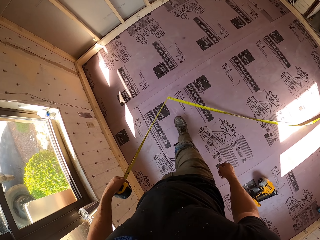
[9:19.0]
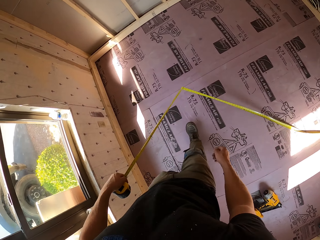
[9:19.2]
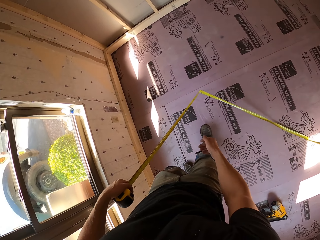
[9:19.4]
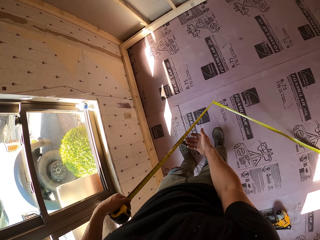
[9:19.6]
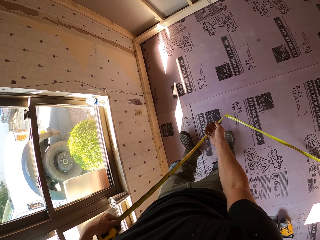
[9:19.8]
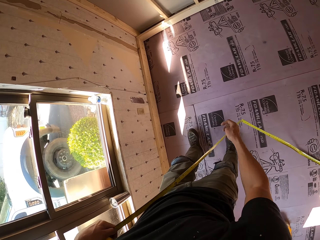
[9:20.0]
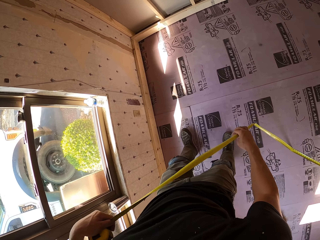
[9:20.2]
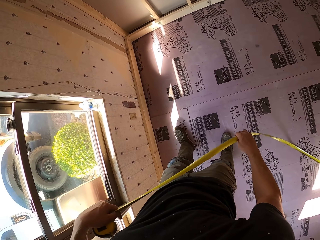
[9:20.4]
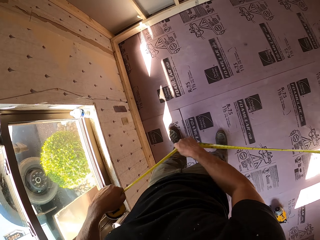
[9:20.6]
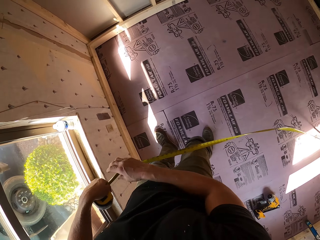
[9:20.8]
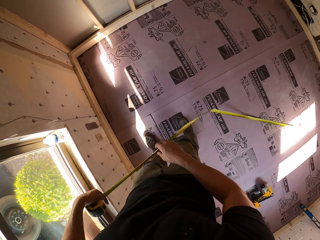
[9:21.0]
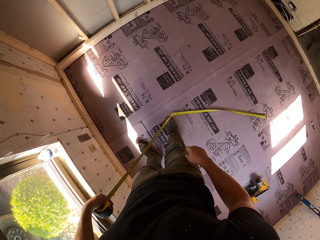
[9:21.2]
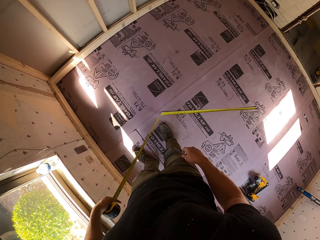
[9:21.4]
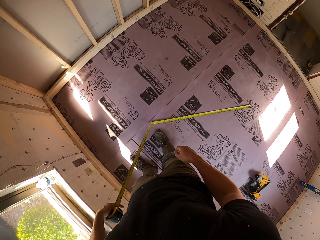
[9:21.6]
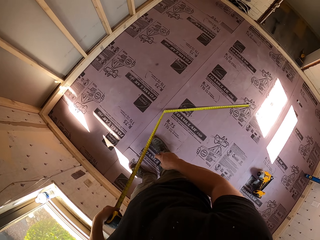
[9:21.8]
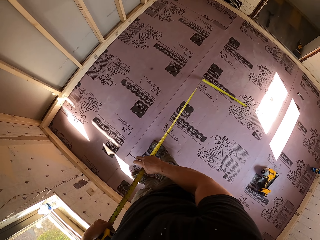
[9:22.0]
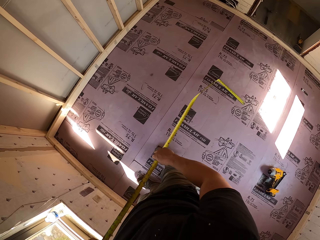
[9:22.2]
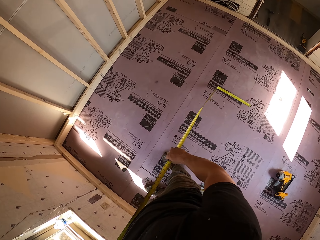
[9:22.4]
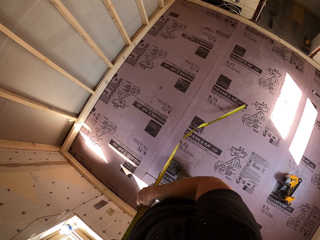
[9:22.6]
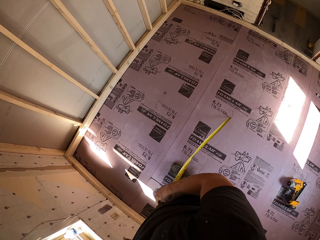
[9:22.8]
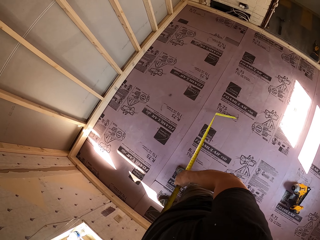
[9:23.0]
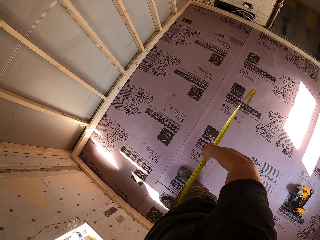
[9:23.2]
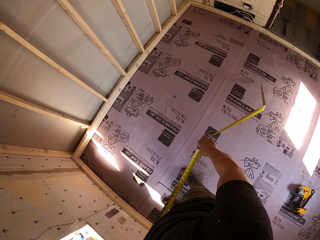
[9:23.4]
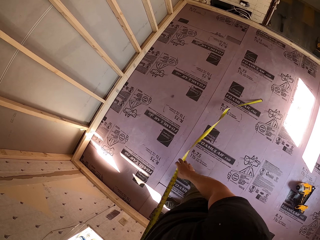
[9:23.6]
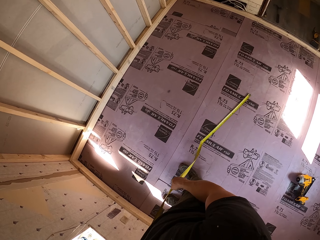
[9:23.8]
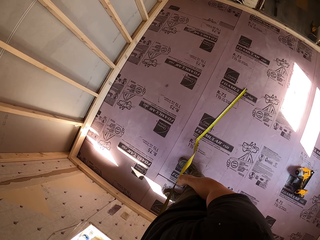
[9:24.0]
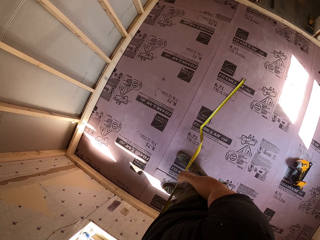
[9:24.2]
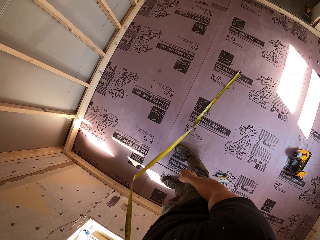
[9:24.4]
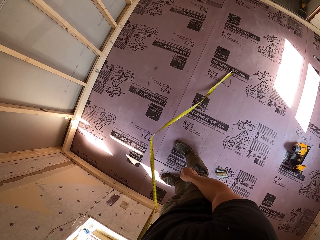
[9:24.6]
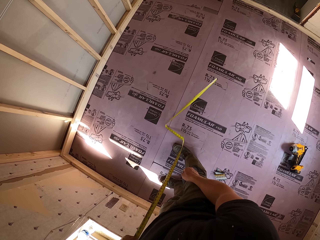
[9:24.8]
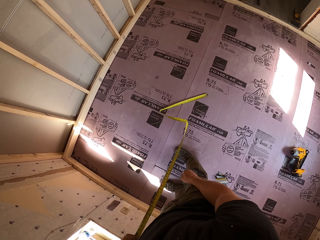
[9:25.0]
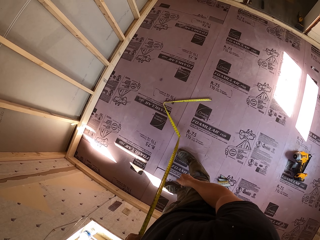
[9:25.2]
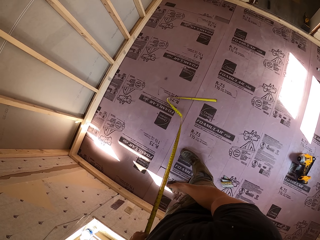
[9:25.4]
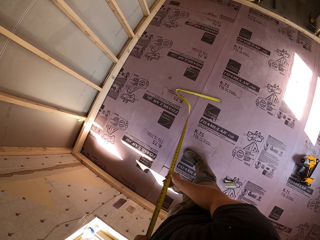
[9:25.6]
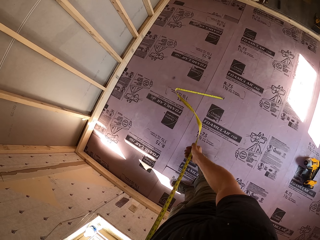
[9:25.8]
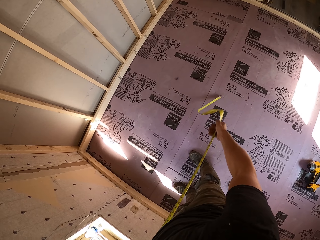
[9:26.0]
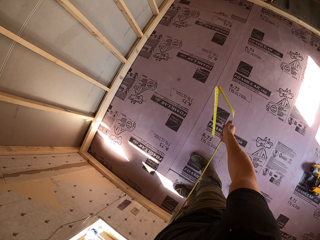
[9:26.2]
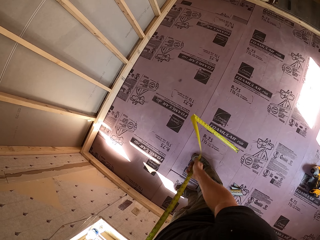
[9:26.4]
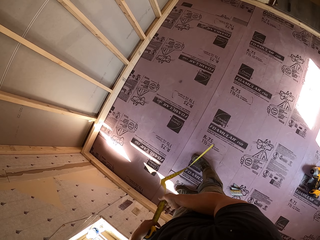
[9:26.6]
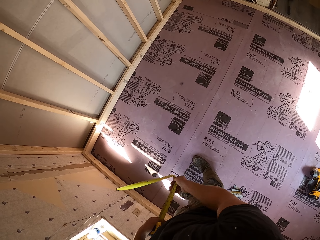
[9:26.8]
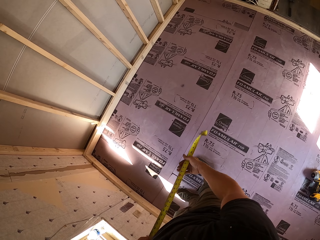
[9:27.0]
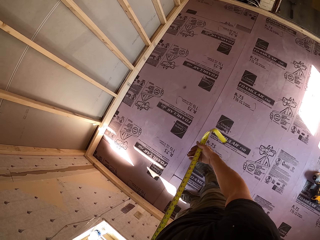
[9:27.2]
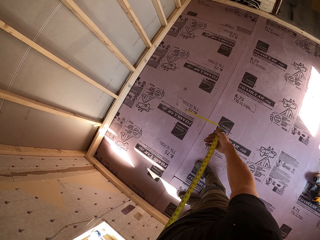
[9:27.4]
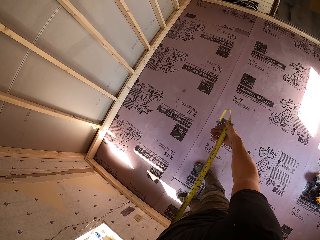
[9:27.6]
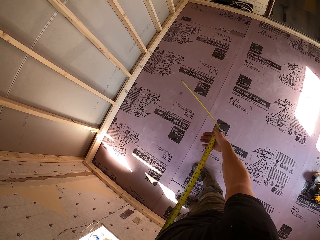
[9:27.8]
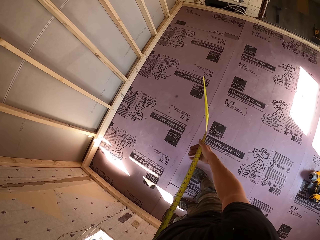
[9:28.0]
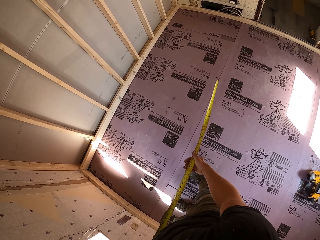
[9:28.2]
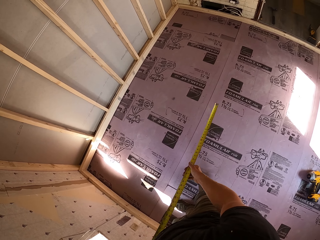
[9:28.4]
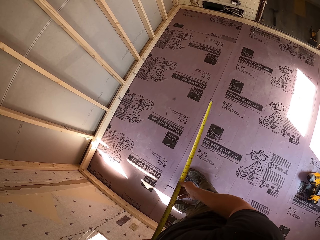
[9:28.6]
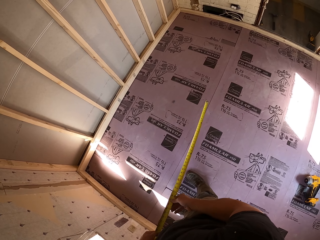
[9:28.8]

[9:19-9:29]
The camera wearer moves the tape measure on the wall. They walk. They push back the tape measure. They fold the tape measure.

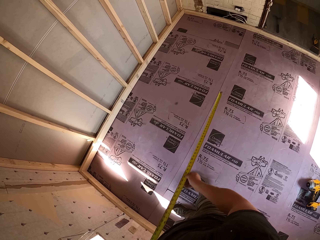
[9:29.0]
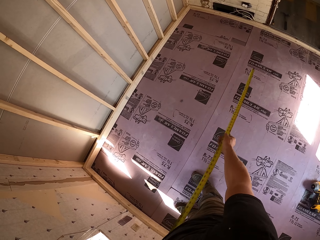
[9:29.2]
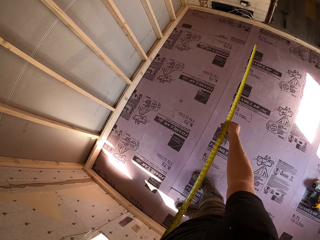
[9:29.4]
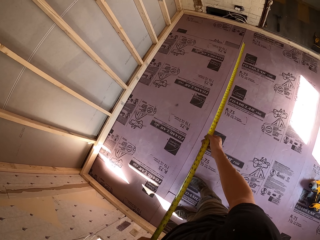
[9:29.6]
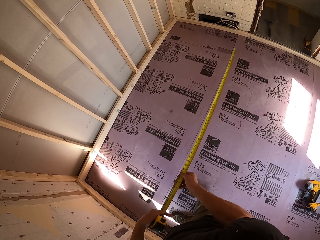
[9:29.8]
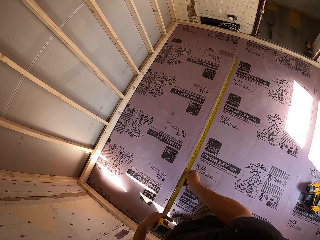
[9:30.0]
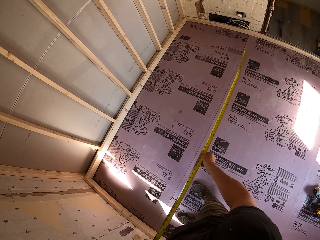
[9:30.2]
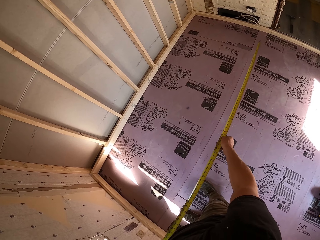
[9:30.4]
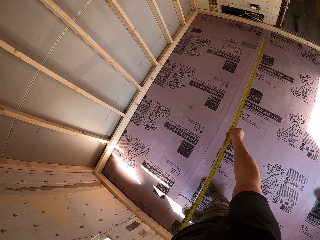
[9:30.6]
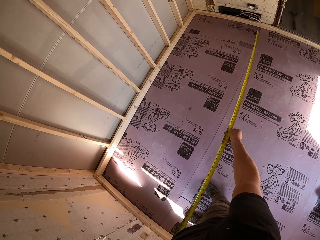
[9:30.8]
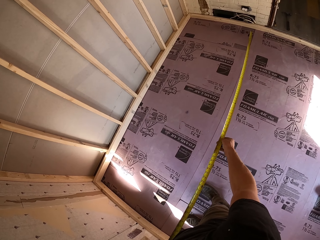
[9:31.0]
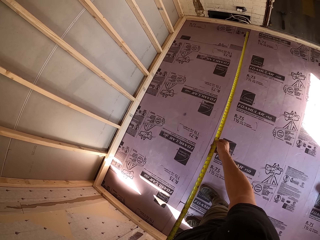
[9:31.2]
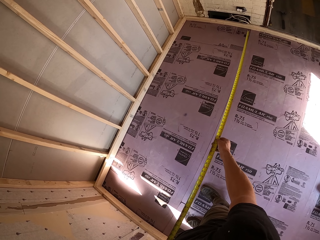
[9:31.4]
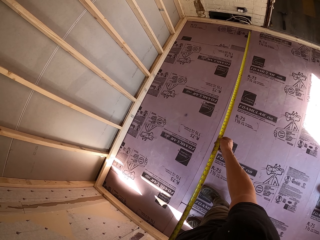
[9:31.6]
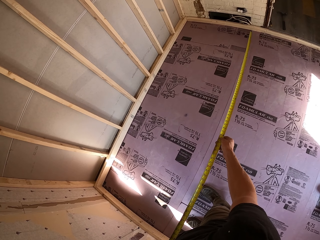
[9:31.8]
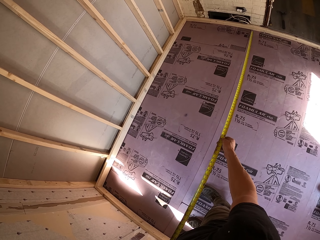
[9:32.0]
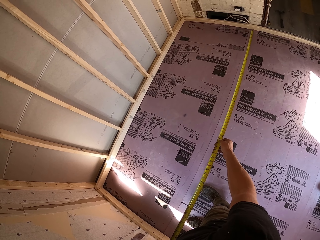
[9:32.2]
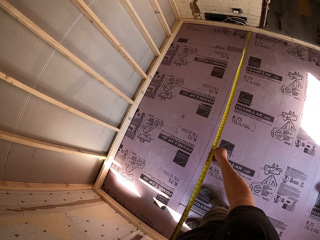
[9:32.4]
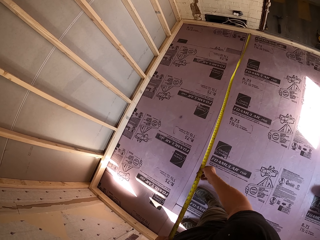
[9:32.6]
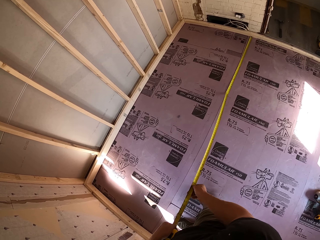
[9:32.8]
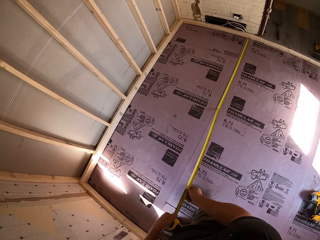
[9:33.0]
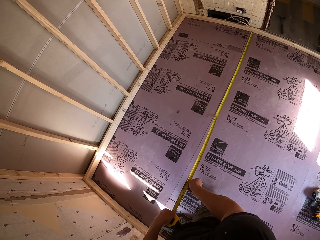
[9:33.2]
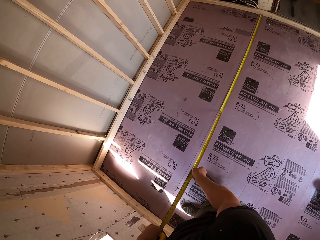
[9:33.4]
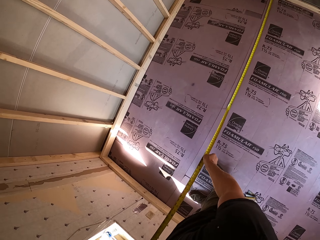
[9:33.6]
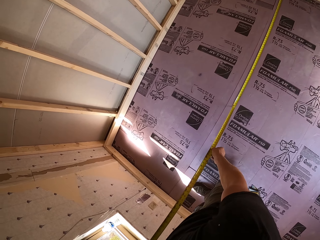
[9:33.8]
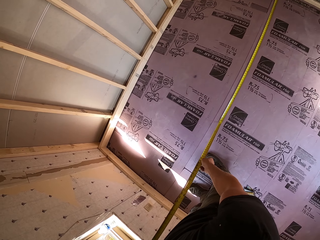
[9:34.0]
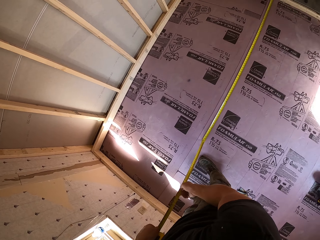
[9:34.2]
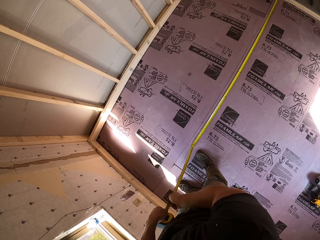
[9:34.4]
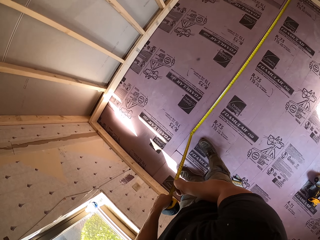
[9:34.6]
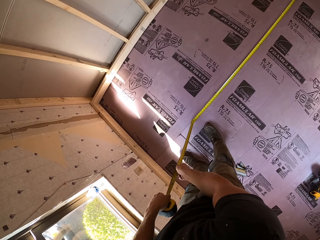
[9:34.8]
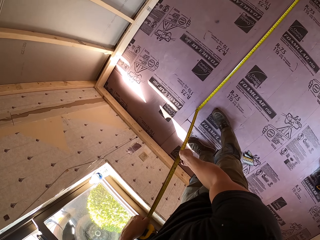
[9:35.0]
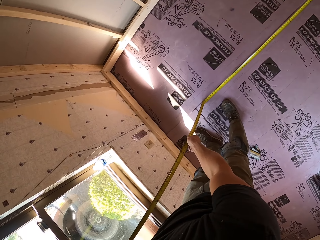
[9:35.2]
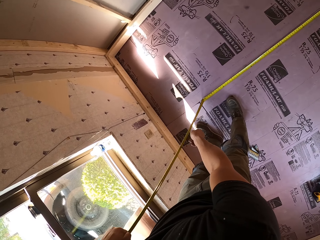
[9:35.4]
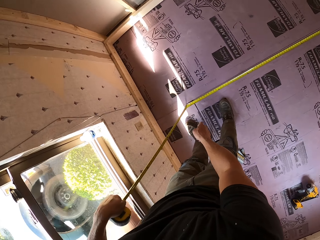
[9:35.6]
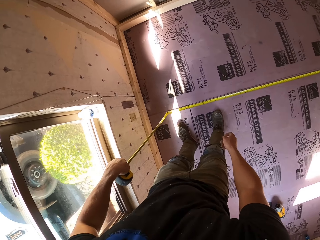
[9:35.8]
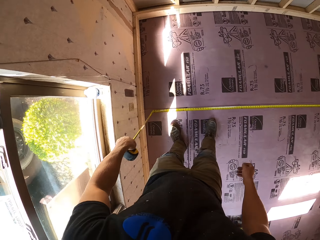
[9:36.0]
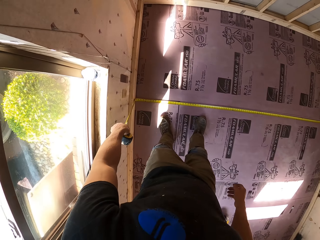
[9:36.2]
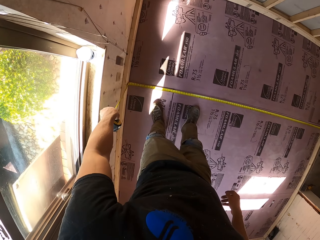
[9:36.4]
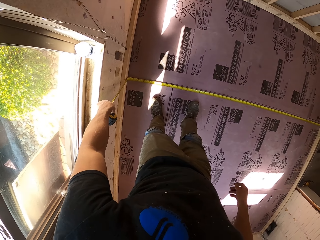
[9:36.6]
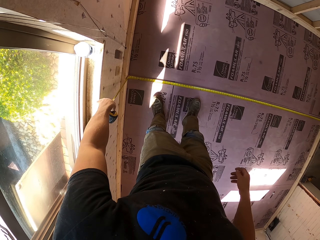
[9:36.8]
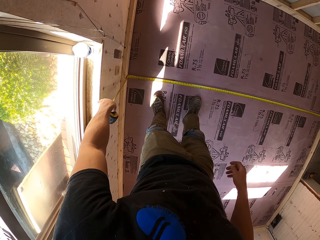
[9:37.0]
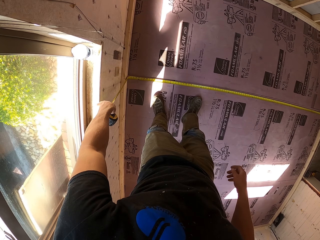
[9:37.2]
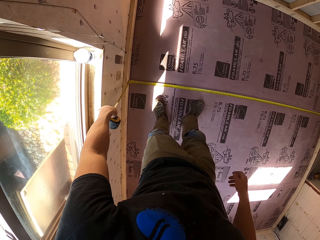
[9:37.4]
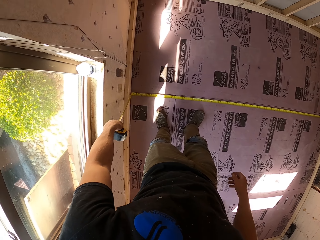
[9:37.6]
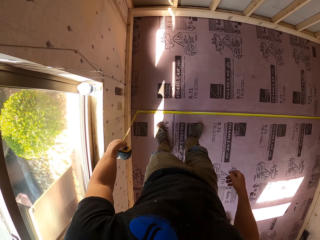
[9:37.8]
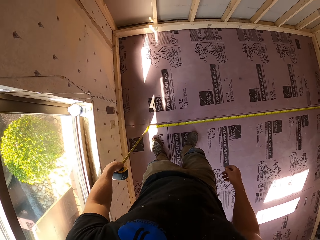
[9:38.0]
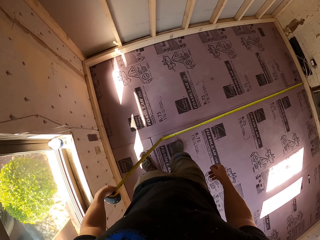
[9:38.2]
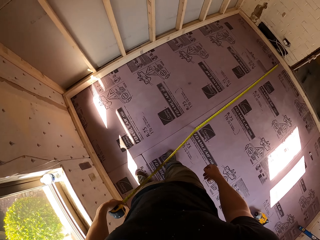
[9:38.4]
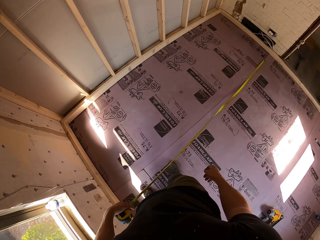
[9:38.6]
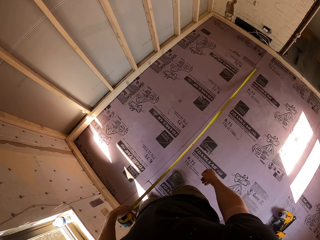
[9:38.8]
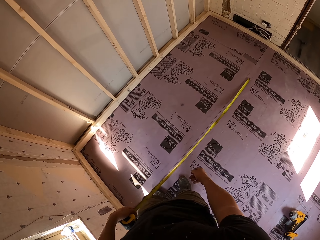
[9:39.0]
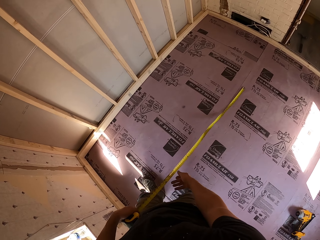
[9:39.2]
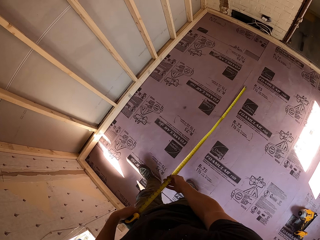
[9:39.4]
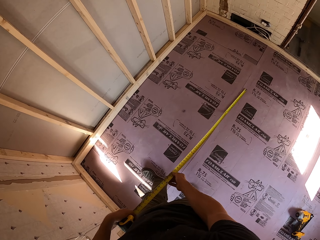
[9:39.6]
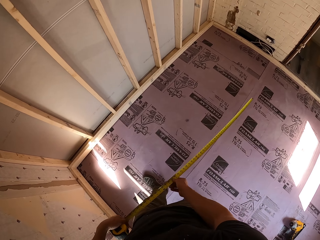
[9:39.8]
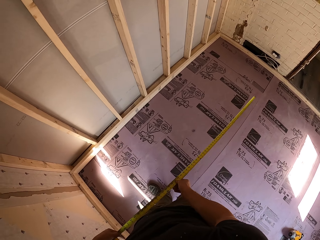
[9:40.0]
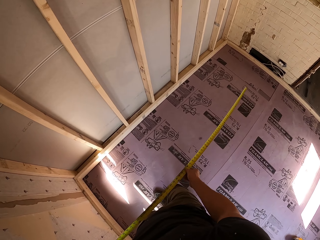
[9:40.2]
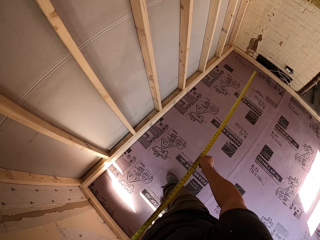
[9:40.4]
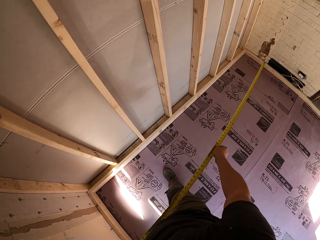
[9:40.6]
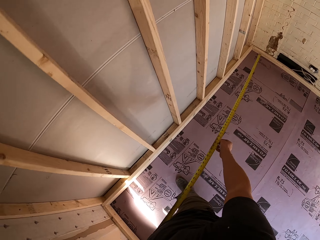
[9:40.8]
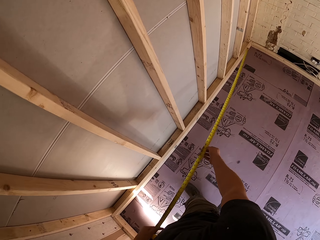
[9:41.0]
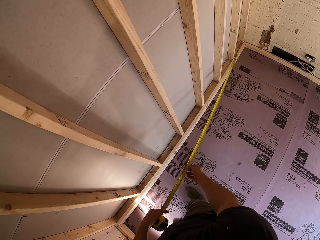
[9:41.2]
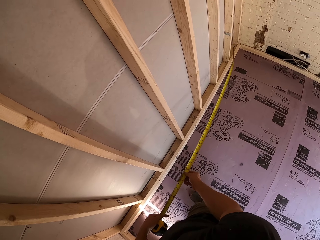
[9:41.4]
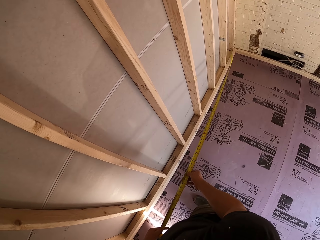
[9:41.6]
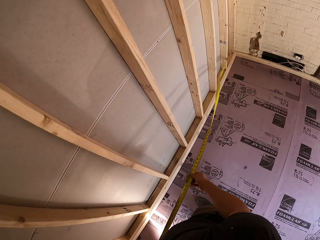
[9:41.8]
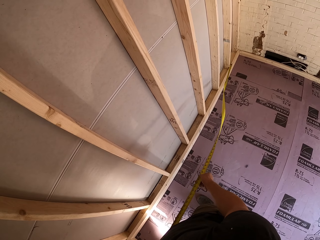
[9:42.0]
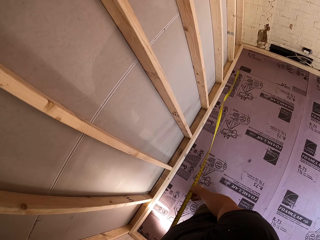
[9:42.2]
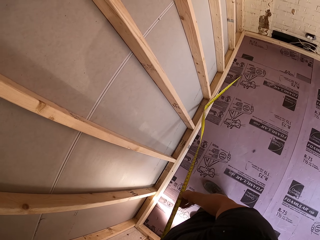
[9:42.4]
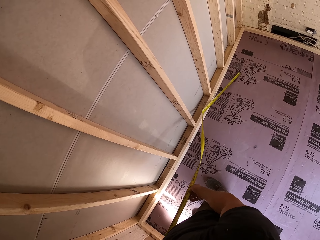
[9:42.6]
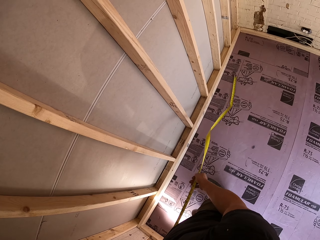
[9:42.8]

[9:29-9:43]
The camera wearer measures the house dimensions with the tape measure. They place the tape measure on the floor and pull out the tape measure. They place the tape measure against the wall. They walk.
